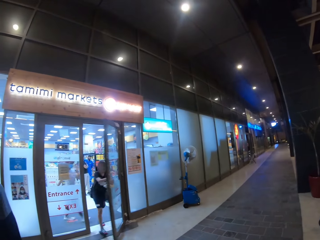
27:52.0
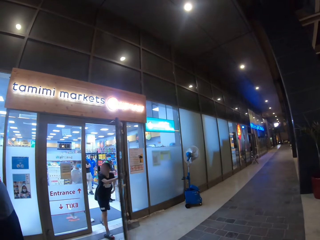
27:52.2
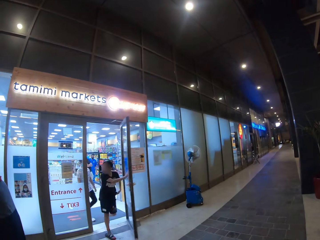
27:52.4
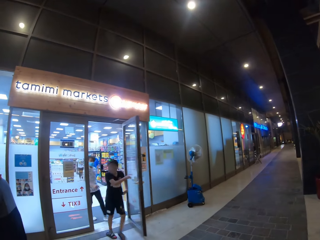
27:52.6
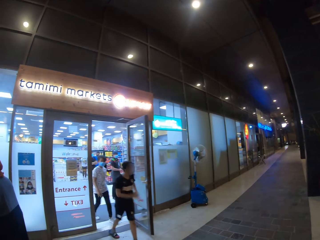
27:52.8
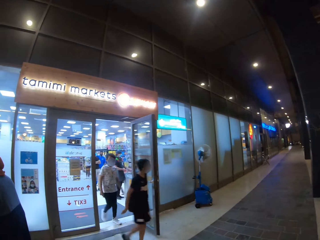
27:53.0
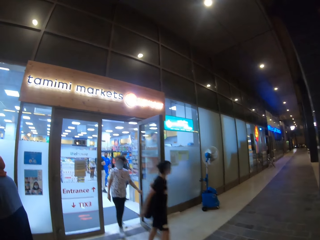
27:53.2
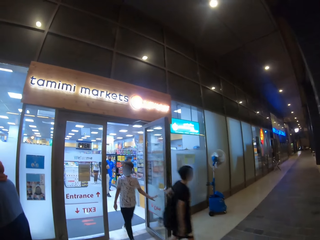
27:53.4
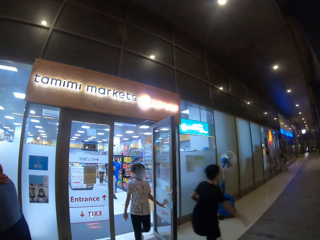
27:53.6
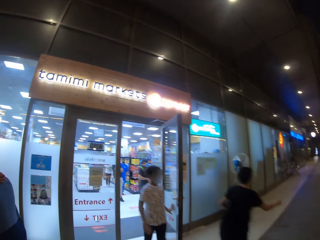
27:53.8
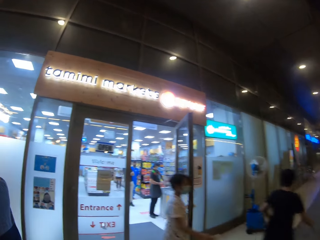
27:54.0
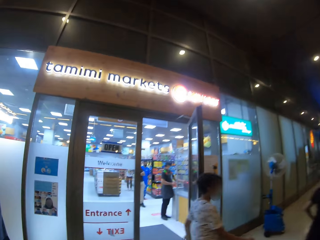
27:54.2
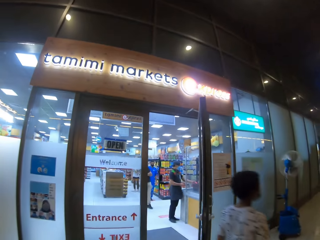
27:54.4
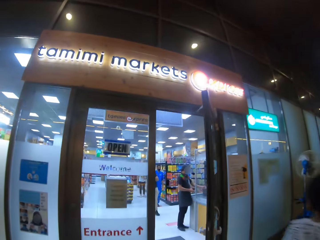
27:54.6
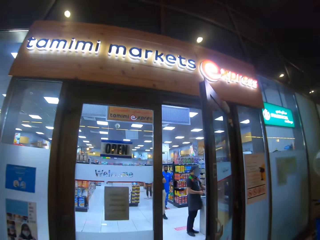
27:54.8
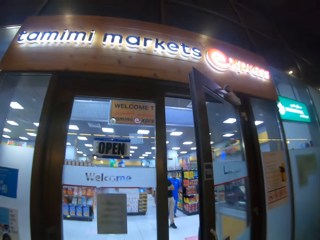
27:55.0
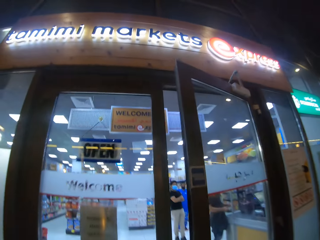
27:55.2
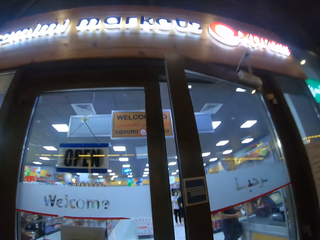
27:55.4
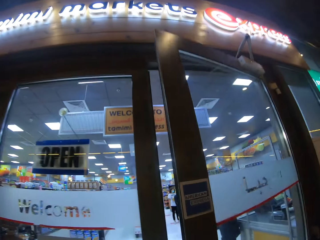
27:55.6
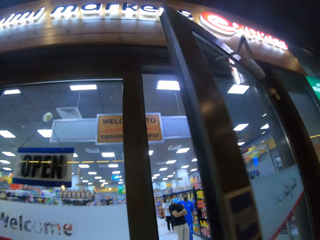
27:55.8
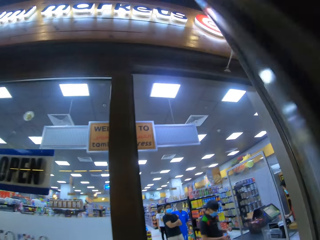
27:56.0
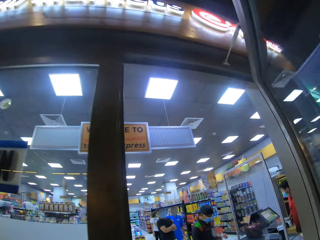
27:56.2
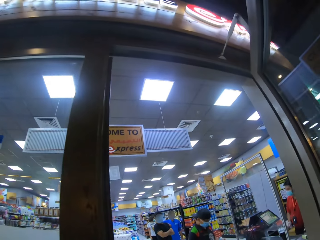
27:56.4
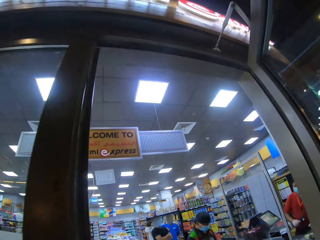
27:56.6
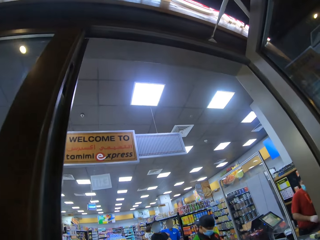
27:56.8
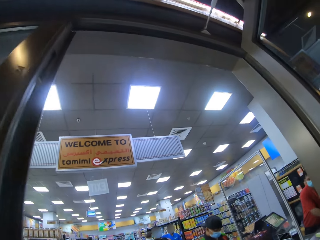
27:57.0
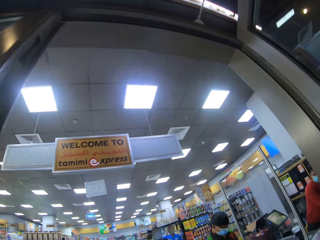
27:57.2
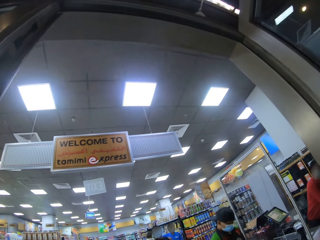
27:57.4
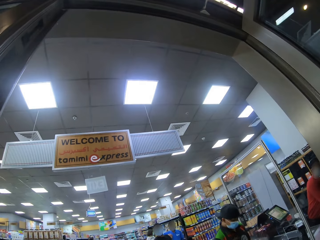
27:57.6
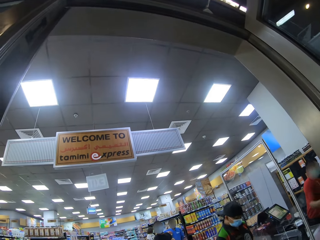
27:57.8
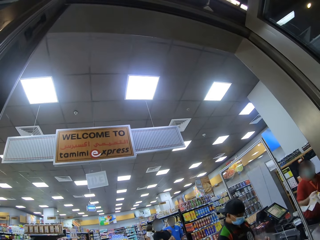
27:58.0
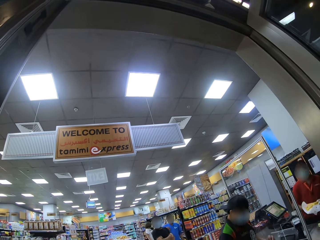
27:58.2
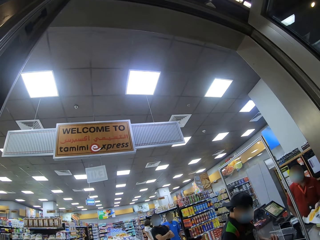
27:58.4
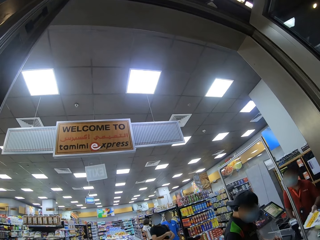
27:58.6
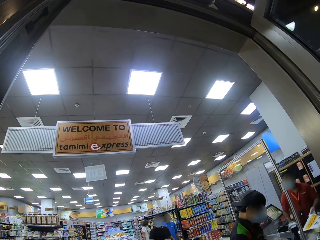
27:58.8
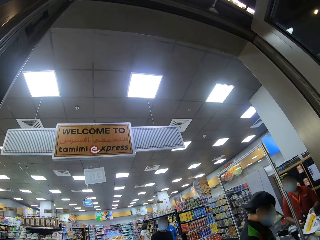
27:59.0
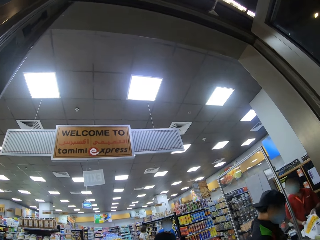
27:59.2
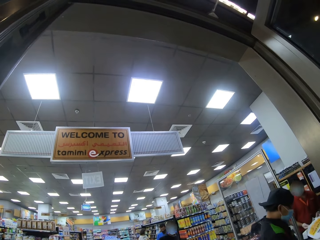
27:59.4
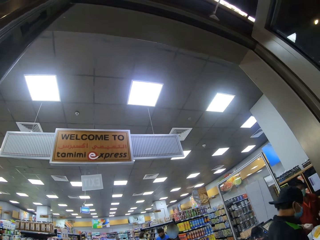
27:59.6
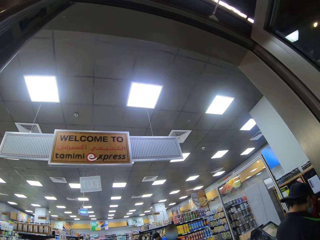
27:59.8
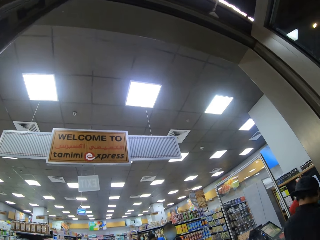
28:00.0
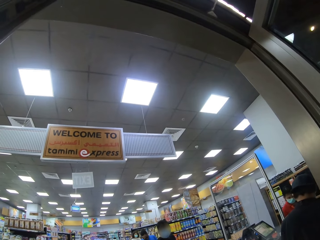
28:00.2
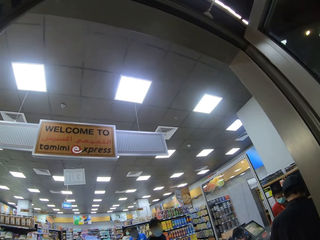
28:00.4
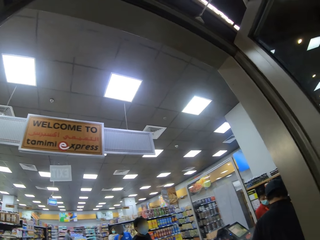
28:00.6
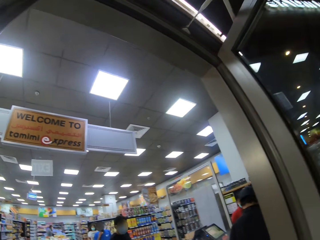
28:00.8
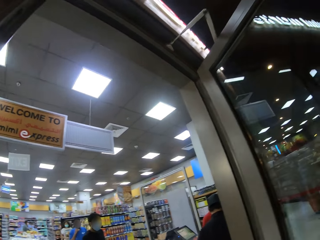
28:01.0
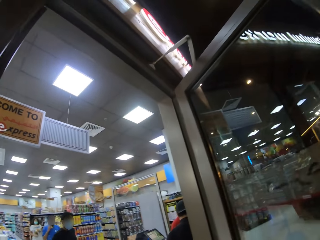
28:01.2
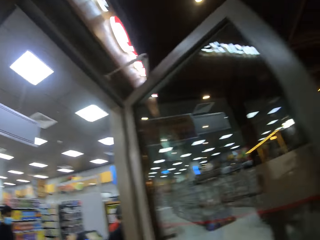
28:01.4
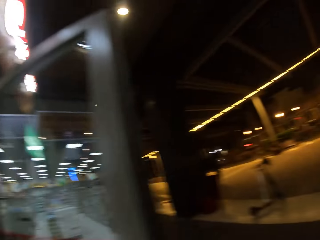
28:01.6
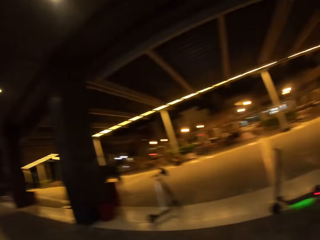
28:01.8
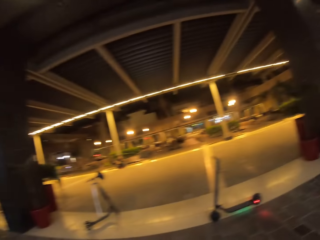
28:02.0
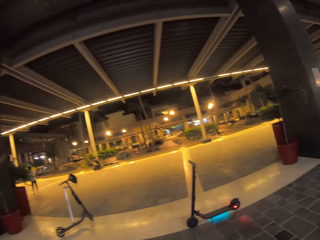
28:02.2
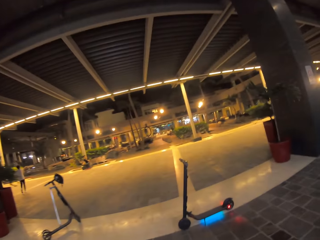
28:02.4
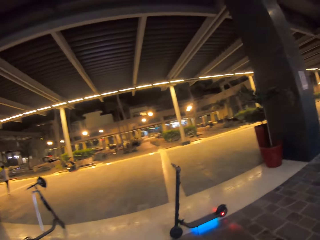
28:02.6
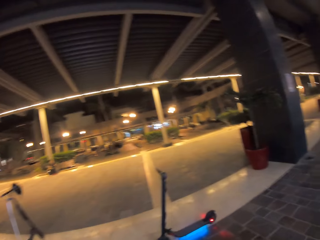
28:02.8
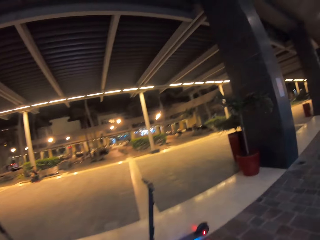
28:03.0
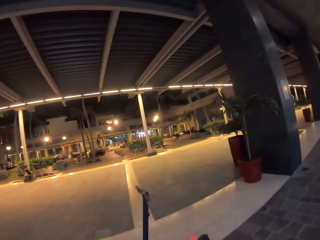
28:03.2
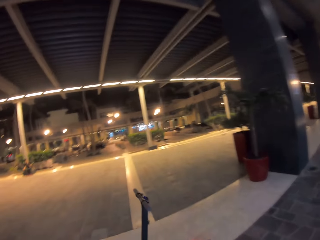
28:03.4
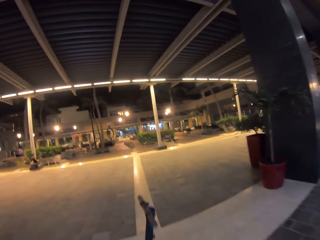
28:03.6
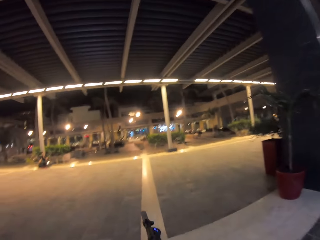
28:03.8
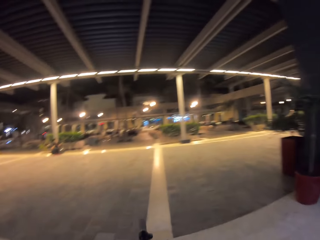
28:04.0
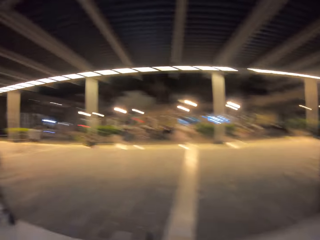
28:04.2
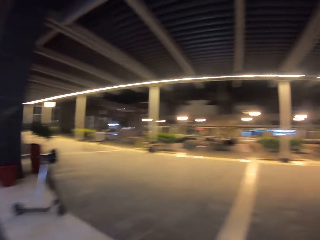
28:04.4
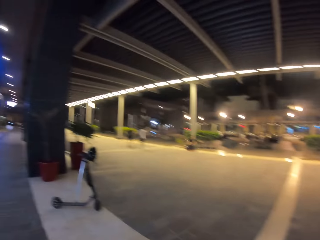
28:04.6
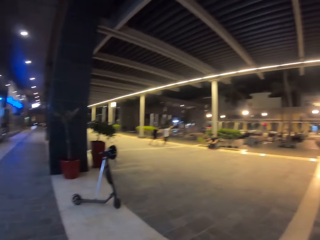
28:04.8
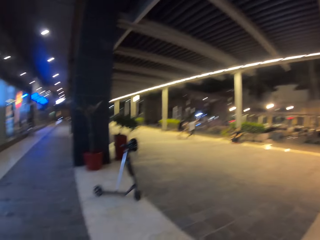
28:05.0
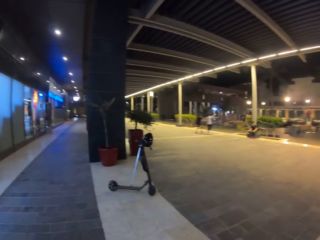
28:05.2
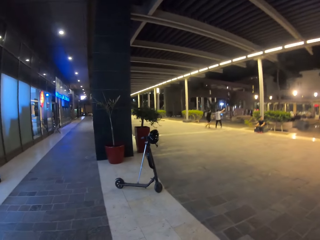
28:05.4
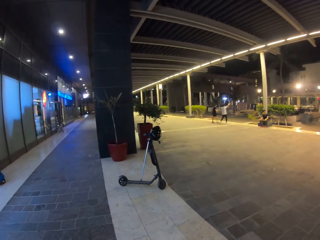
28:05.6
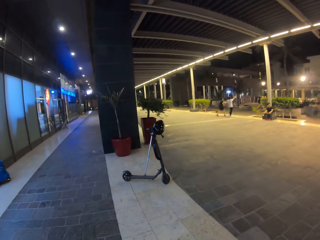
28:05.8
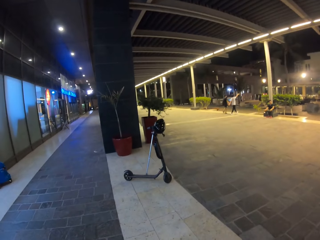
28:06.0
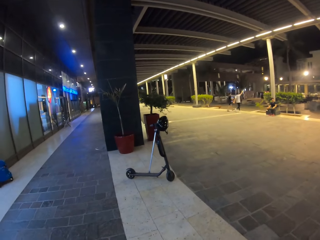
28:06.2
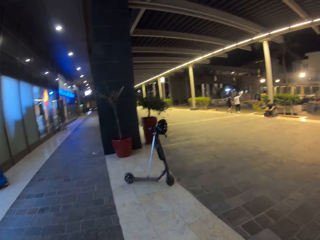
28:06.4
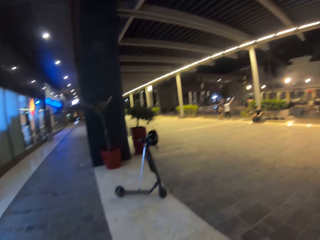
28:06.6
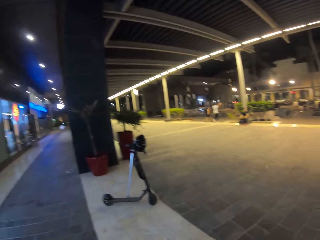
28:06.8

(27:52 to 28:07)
A man opens a door. Another man holds the door with a hand. The camera wearer walks. They open the door. A man holds a paper. A man picks up a plastic bag. A man walks towards a billing machine. Another man walks behind him. A woman walks behind the second man. The camera wearer walks towards a scooter.

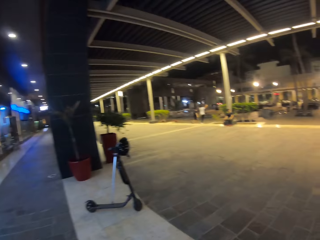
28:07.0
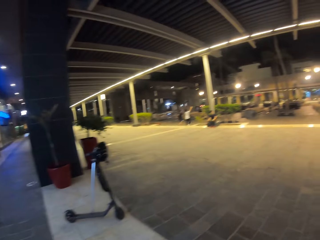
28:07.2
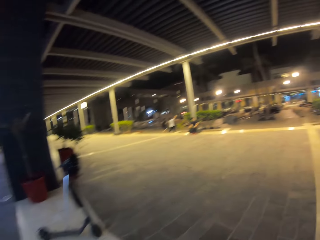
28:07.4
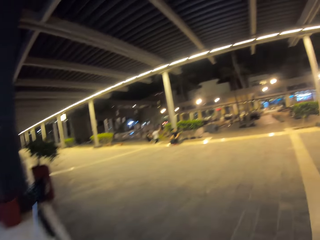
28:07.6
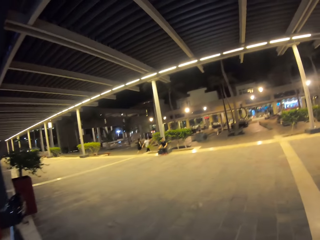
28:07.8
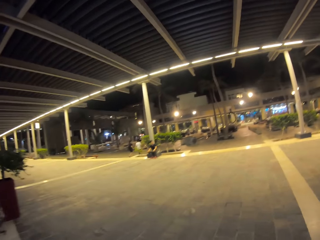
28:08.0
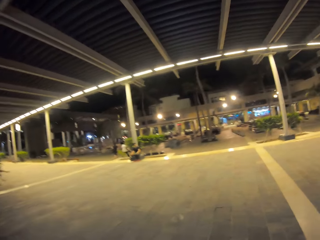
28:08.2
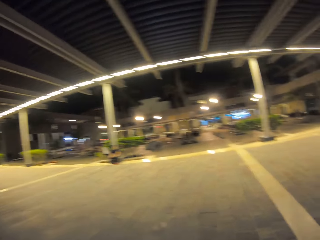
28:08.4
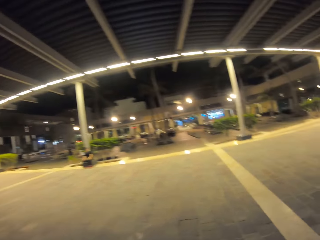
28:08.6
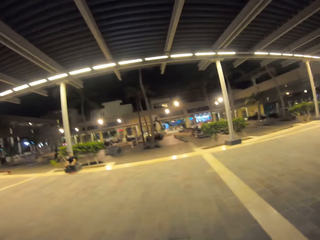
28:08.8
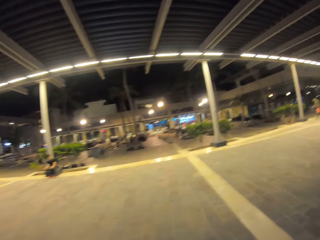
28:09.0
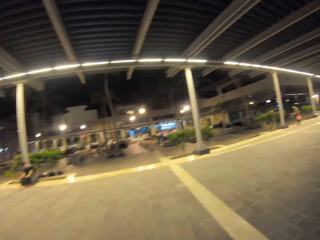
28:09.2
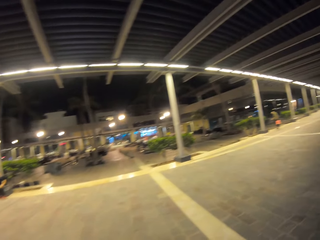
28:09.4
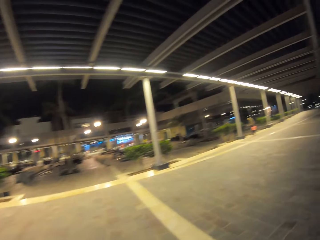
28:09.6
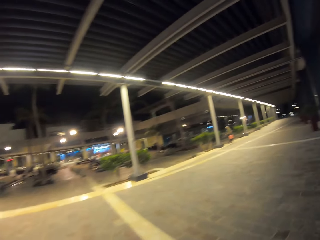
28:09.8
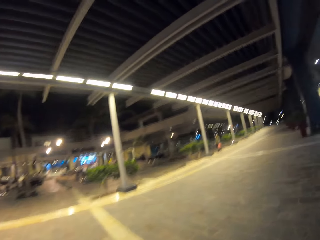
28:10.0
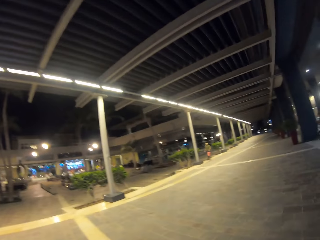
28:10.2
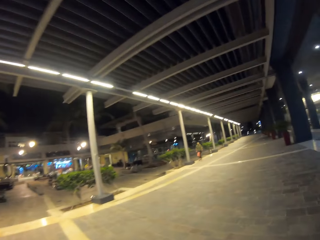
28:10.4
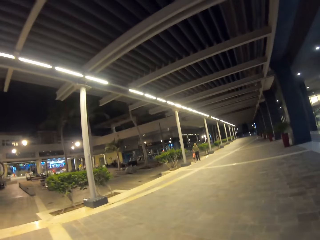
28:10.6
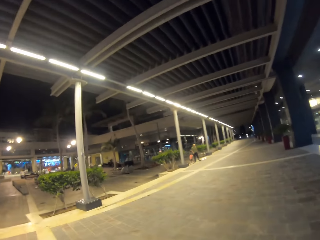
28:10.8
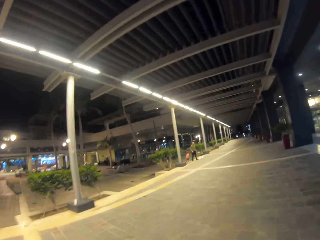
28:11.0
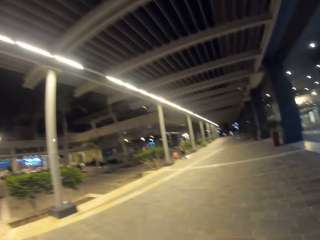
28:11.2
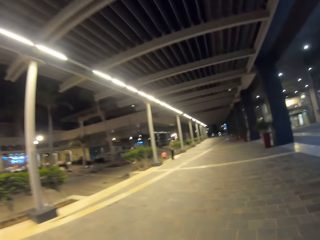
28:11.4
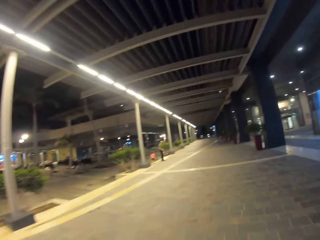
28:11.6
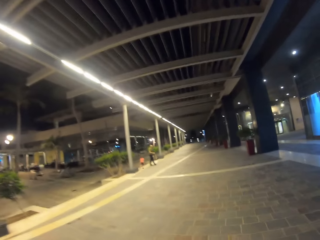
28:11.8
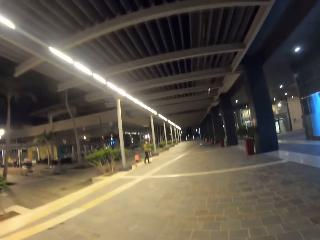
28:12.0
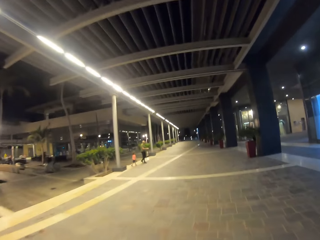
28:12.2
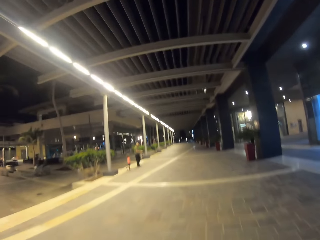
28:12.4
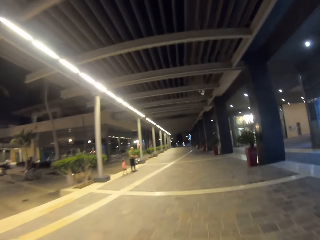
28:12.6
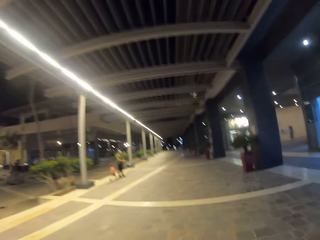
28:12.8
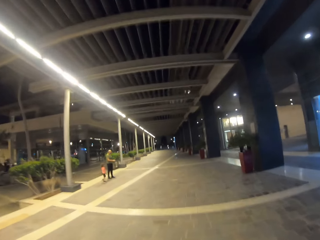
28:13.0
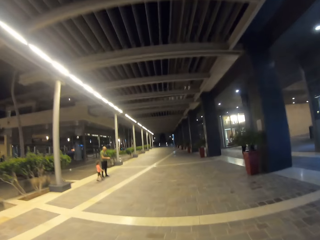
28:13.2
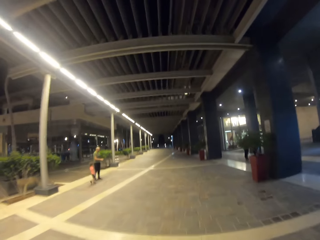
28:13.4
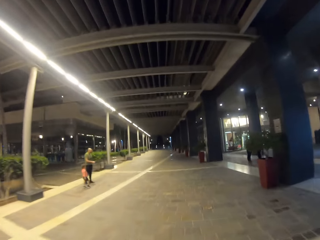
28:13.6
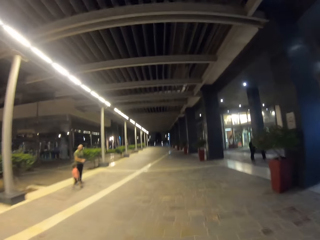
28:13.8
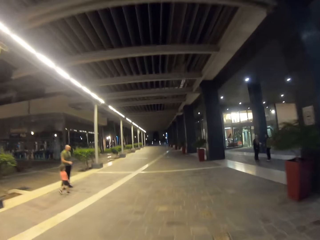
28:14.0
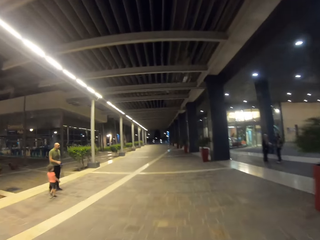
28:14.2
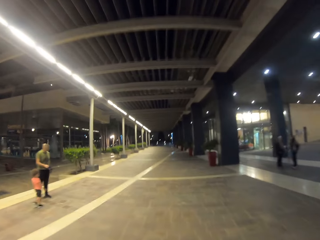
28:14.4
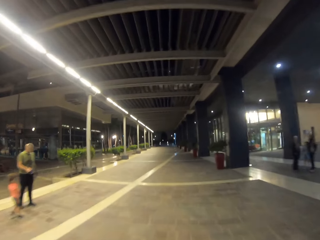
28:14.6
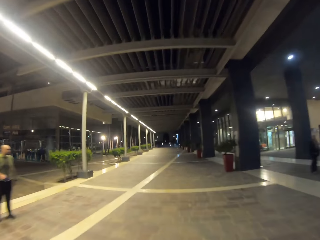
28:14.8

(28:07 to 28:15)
The camera wearer rides a scooter. A man stands on the veranda. Another man stands next to the first man.
